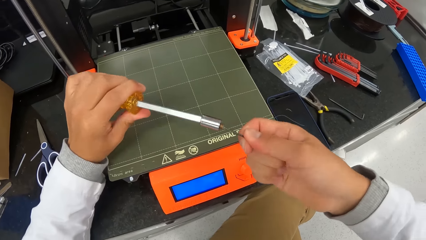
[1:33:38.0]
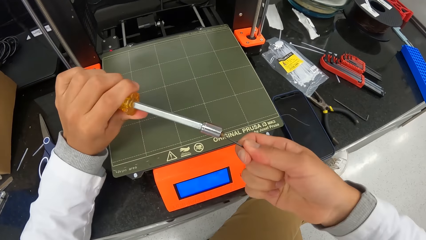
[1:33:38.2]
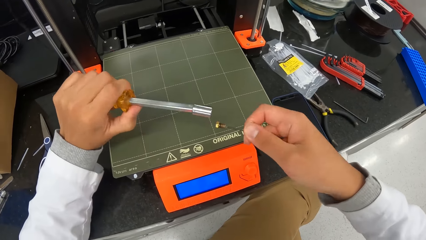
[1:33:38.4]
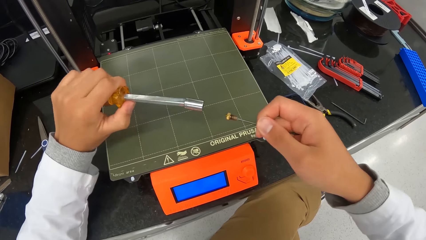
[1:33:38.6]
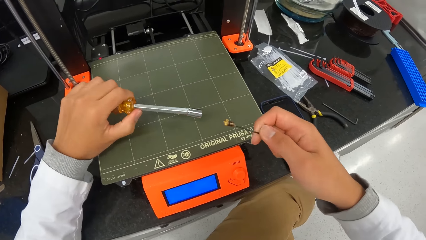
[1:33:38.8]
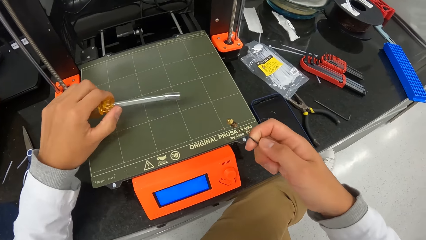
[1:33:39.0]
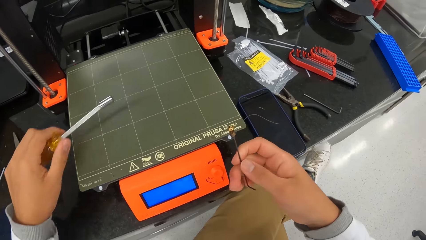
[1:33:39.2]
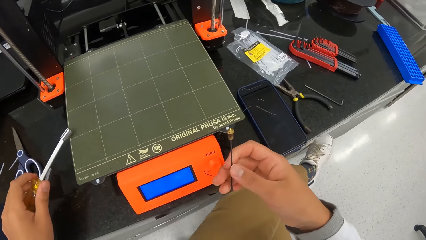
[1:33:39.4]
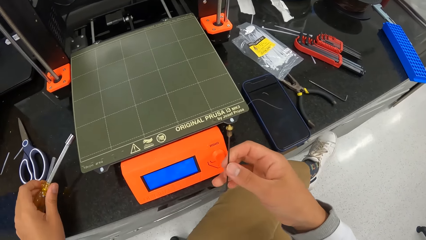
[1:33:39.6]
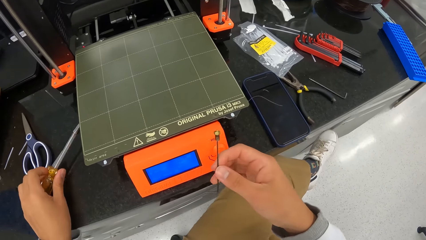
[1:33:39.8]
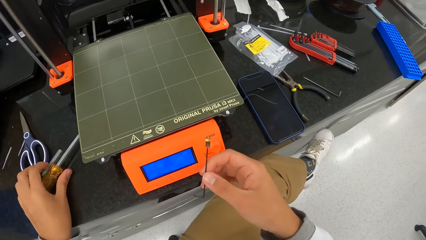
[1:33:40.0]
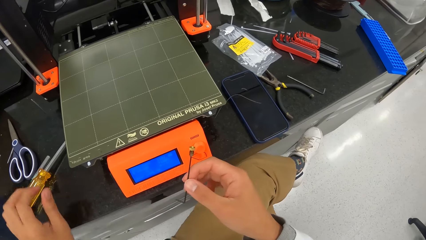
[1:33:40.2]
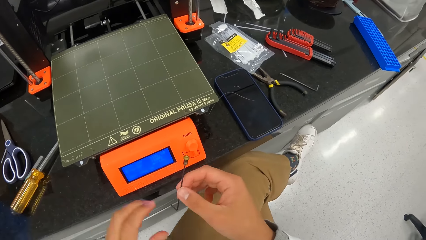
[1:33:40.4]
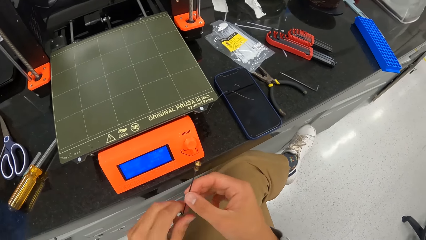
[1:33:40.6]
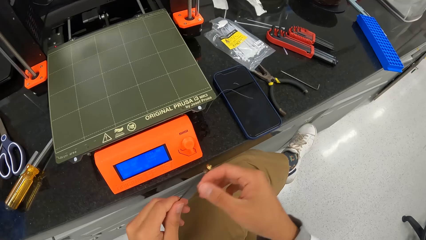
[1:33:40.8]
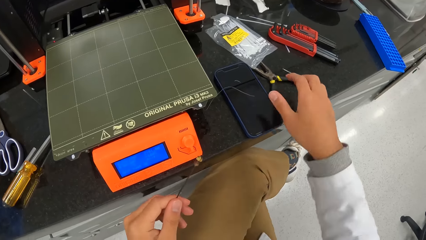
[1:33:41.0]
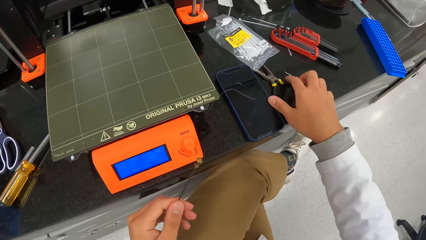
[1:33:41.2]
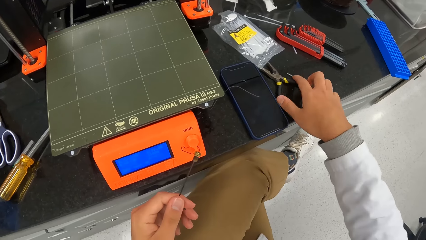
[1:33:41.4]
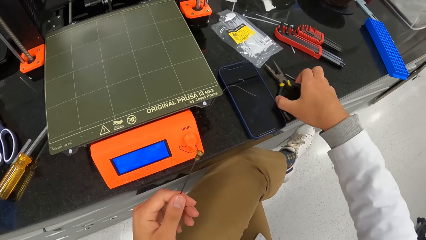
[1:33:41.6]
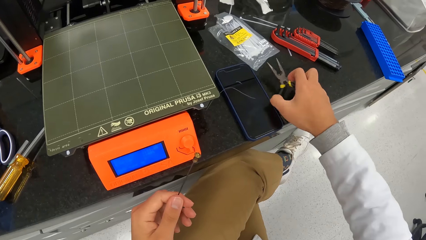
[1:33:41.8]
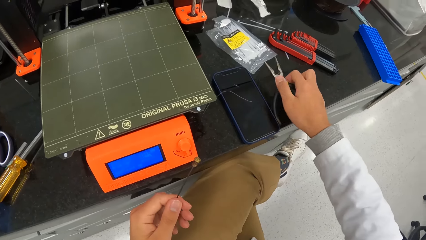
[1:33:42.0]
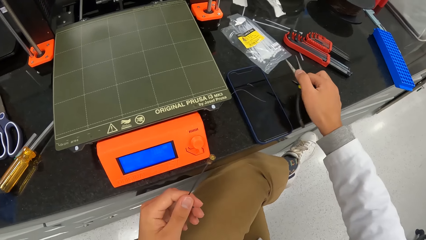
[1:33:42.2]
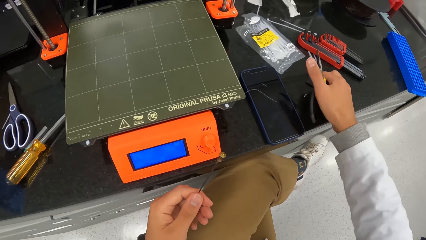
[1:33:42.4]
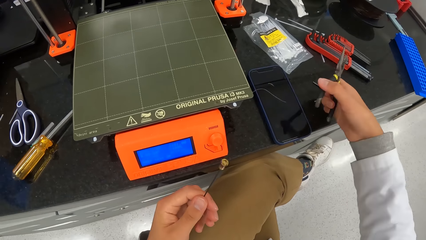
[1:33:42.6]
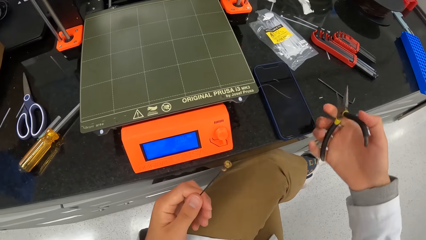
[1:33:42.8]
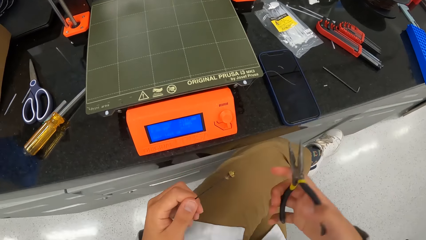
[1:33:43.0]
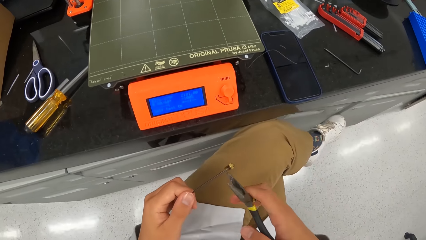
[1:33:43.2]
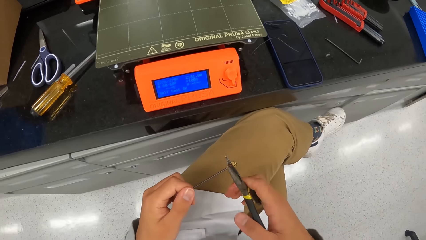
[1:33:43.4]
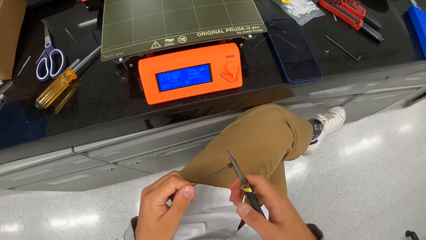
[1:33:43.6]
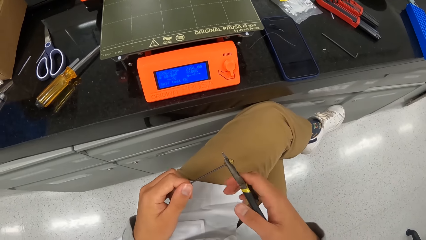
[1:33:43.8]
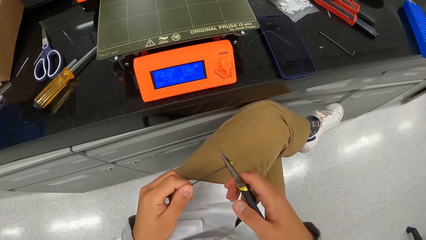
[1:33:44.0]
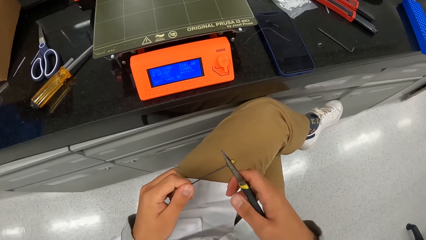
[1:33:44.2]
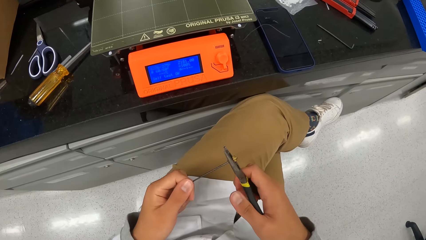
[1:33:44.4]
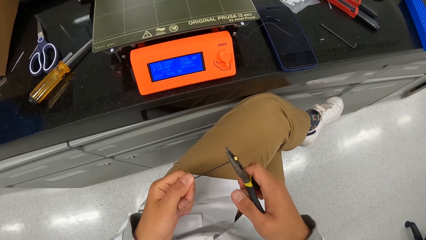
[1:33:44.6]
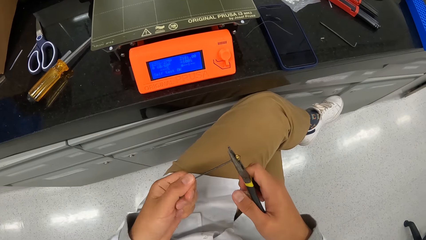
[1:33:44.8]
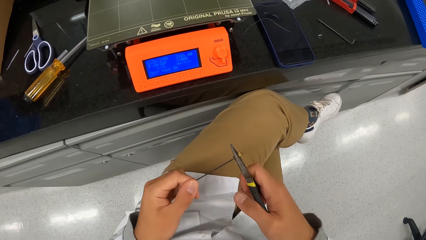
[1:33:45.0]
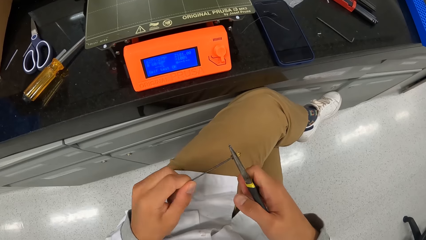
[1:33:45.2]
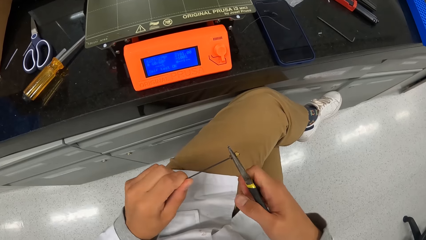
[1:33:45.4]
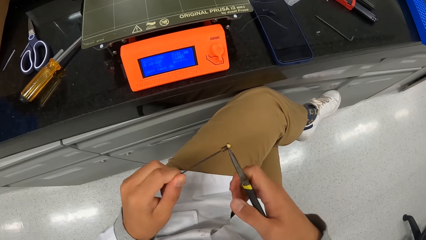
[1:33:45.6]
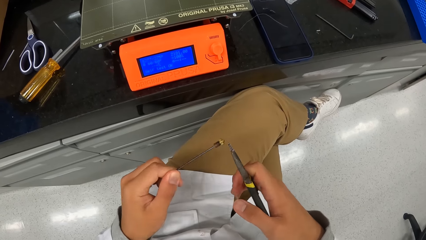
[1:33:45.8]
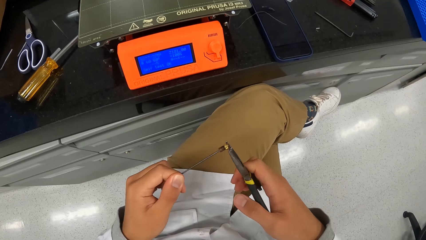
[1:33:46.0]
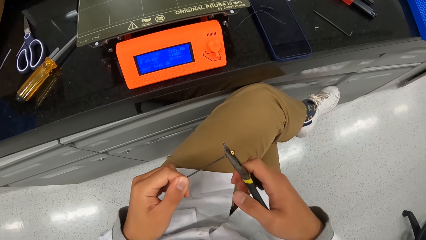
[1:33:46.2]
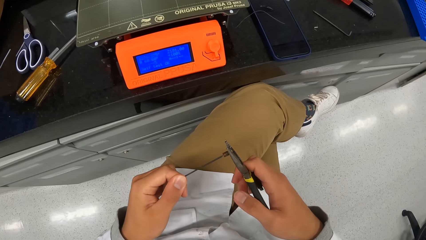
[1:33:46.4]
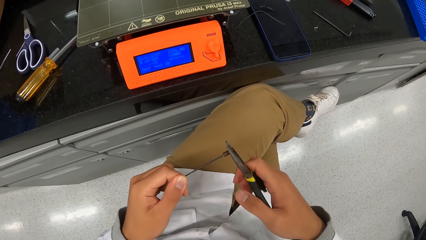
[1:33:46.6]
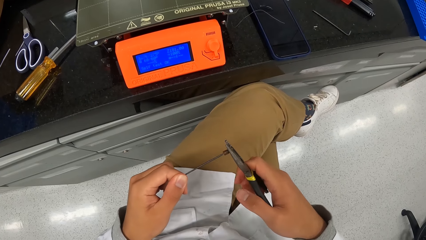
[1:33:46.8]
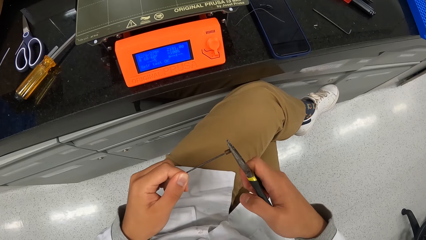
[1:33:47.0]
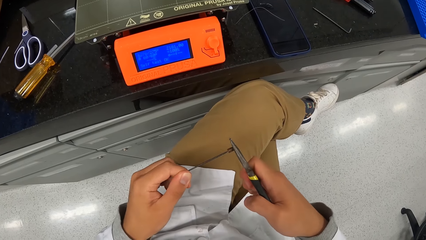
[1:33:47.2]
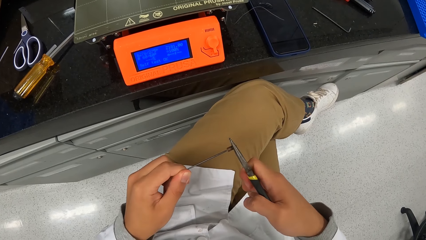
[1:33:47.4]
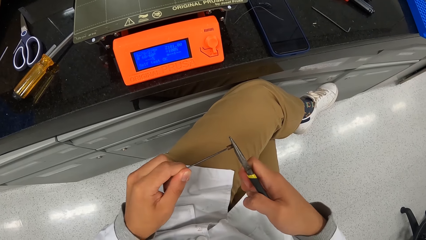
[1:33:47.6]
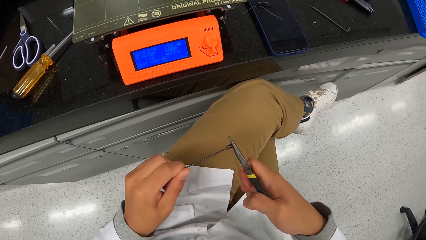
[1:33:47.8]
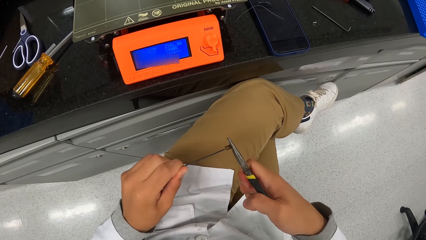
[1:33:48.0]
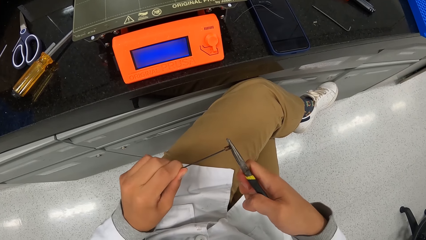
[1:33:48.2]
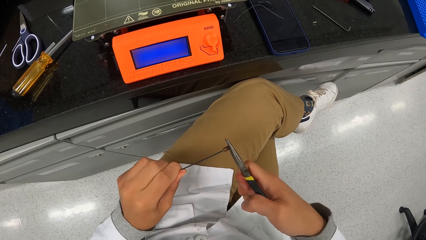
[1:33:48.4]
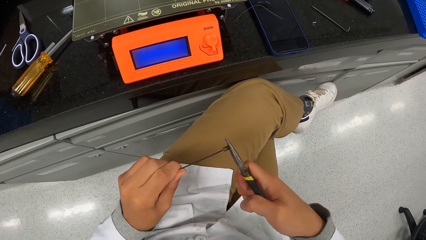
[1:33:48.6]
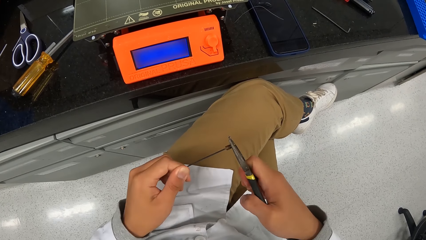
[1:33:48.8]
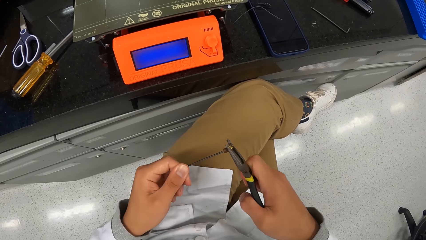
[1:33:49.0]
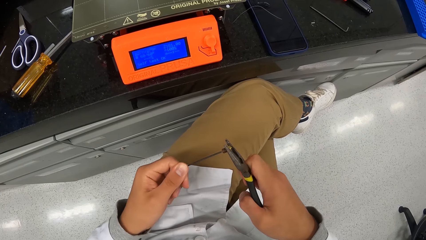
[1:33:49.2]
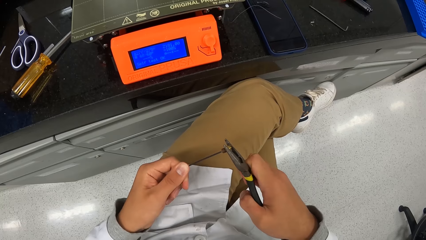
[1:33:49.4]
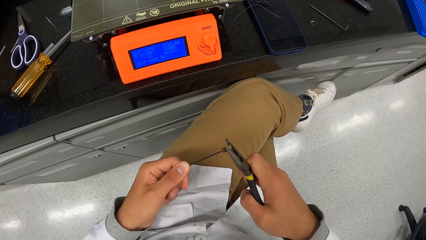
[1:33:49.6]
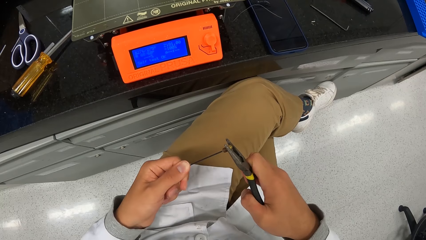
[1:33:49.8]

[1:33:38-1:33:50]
The camera wearer drops the screwdriver on the laboratory counter with his left hand. He passes the Allen key or wire and the screw to his left hand from his right hand. He picks the cutter or pliers from the laboratory counter with his right hand. He fixes the screw on the wire with the pliers. He turns the screw in the Allen key with the cutter.

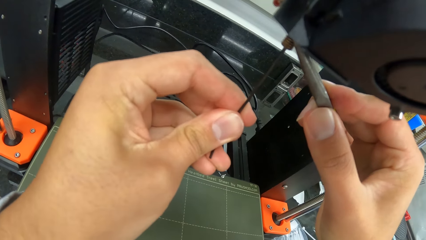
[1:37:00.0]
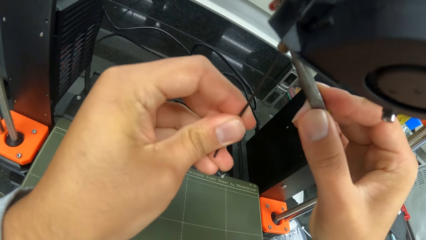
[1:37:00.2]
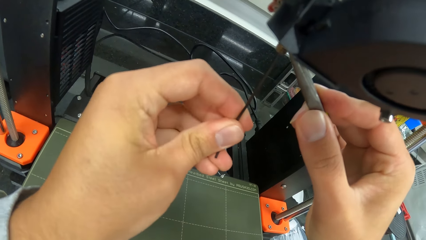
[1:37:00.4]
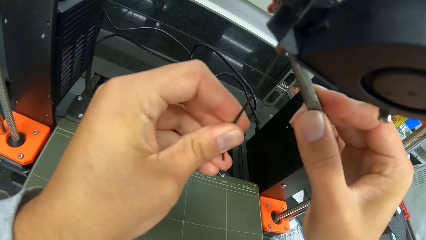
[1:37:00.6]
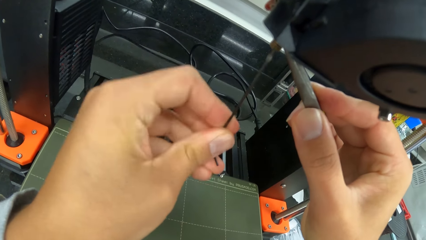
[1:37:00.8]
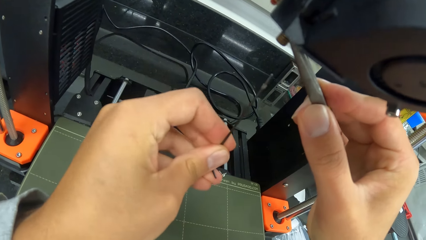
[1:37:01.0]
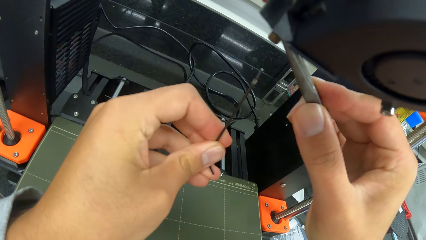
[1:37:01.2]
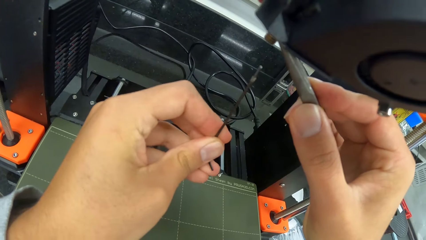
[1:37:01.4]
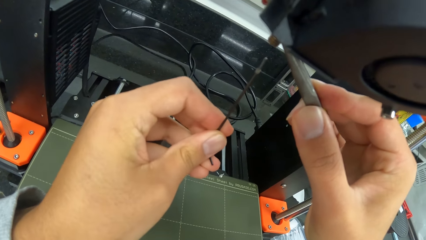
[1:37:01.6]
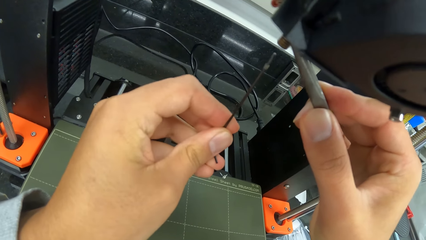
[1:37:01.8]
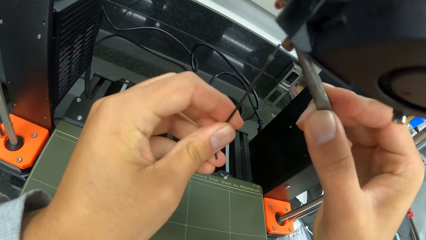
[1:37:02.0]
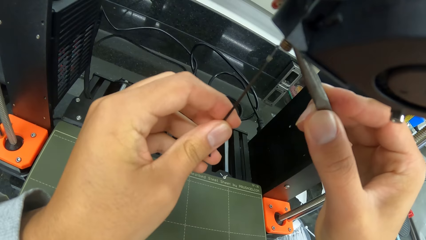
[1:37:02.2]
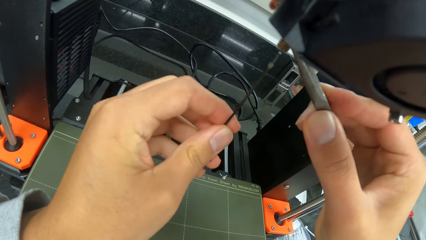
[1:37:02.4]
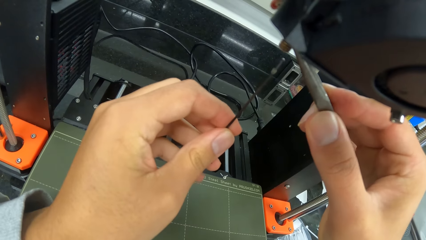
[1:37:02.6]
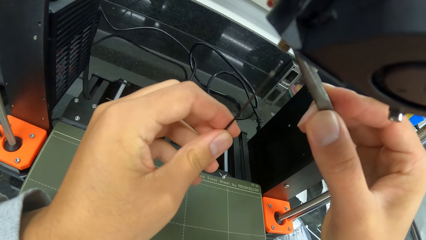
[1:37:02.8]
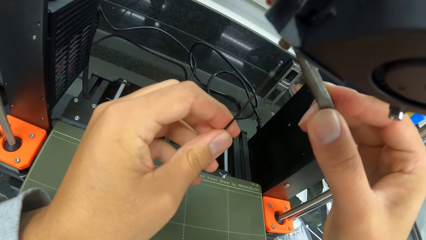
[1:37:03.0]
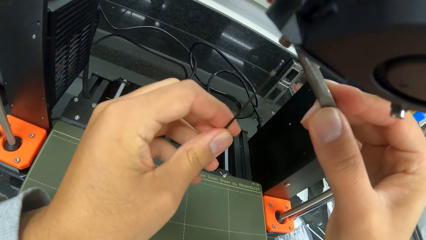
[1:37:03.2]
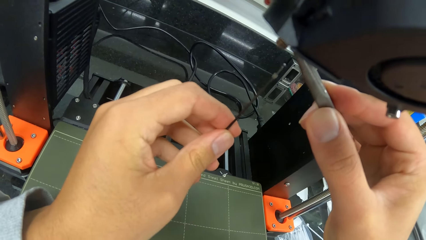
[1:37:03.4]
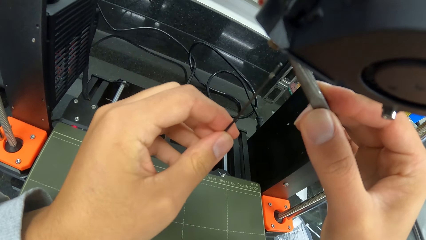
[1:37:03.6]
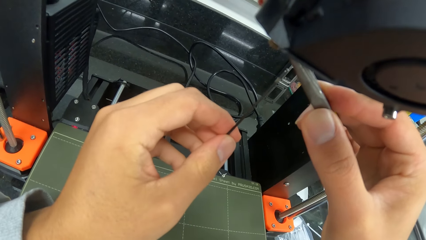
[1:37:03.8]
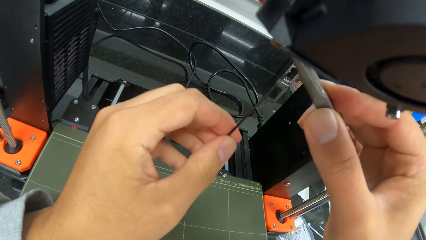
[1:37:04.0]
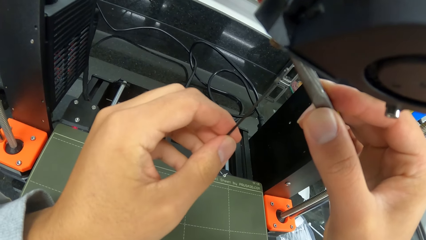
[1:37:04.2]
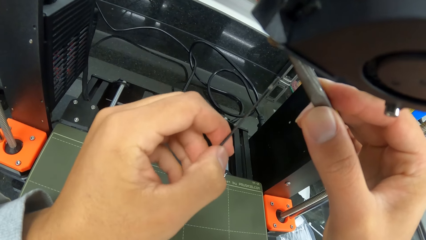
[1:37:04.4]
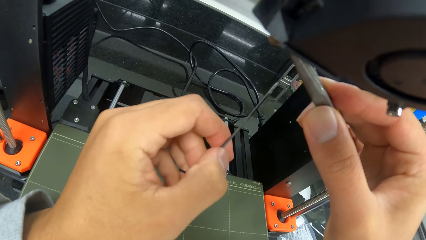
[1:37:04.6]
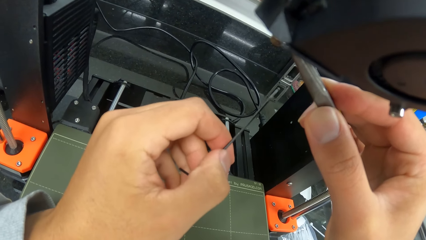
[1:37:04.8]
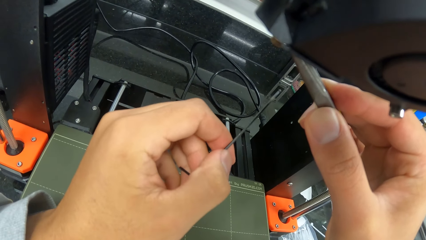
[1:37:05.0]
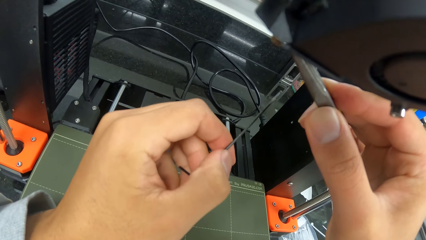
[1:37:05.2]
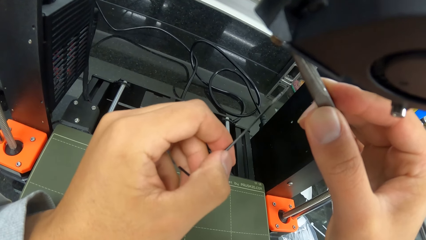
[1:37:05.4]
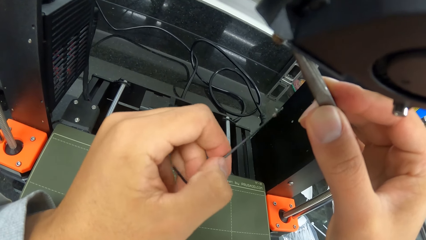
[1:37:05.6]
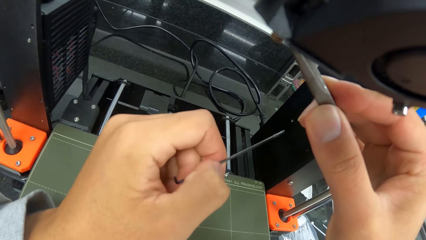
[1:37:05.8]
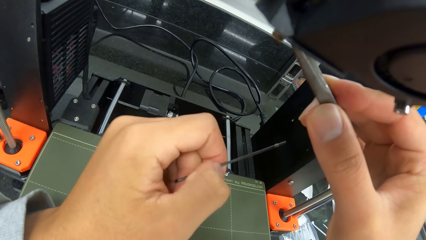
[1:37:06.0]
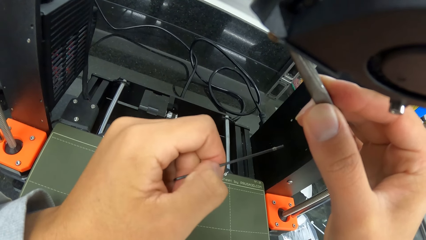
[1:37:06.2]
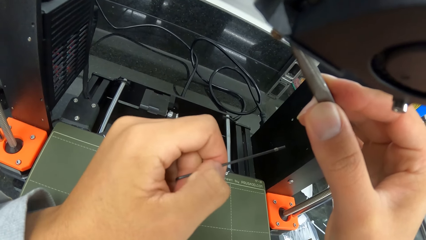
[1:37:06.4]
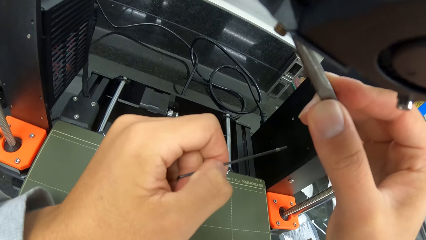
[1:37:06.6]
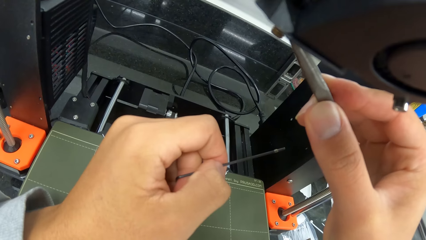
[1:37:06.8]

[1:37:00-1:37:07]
The camera wearer places the screw against the Prusa.
